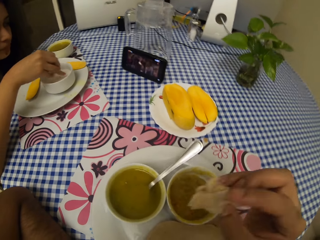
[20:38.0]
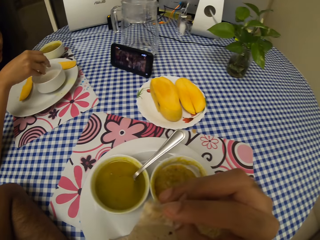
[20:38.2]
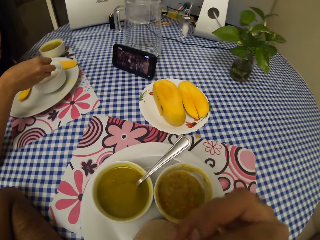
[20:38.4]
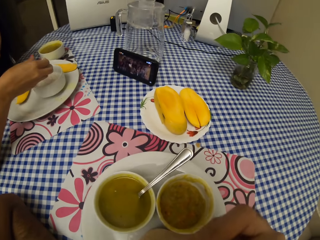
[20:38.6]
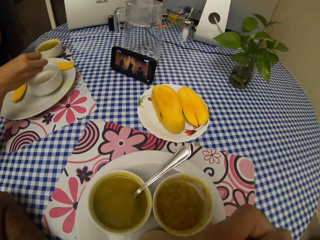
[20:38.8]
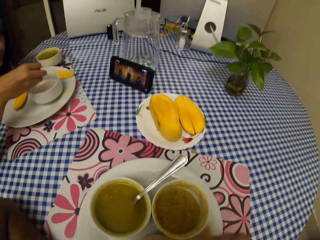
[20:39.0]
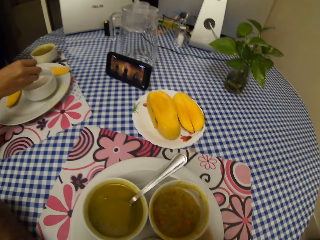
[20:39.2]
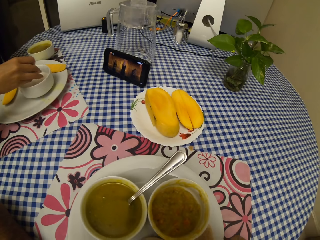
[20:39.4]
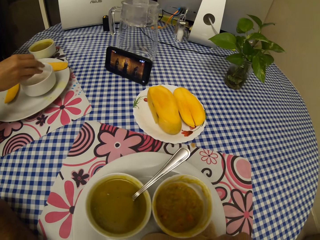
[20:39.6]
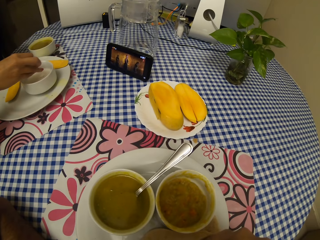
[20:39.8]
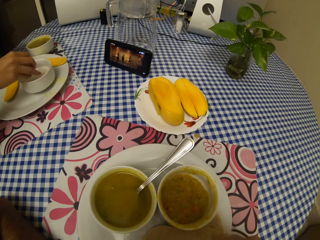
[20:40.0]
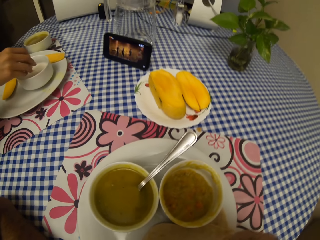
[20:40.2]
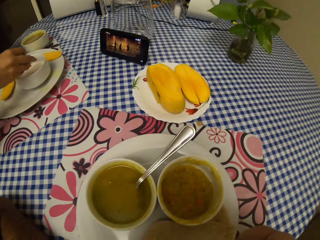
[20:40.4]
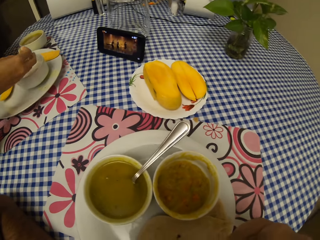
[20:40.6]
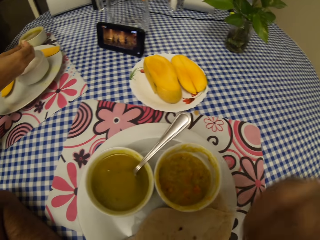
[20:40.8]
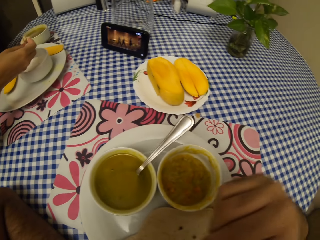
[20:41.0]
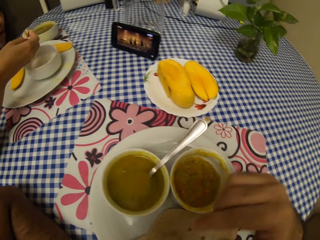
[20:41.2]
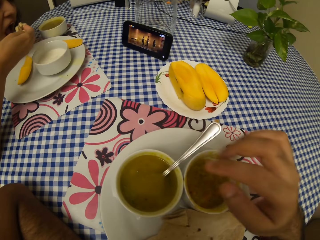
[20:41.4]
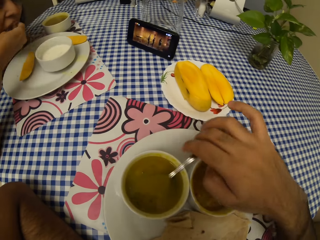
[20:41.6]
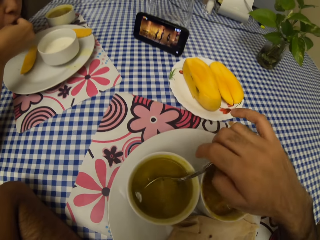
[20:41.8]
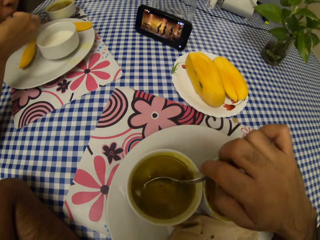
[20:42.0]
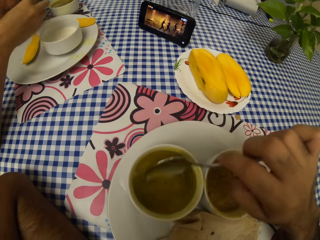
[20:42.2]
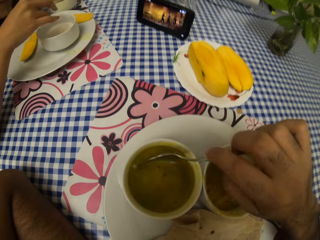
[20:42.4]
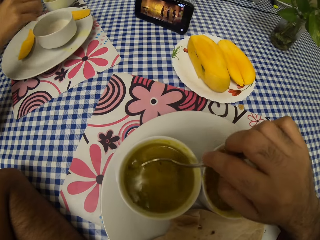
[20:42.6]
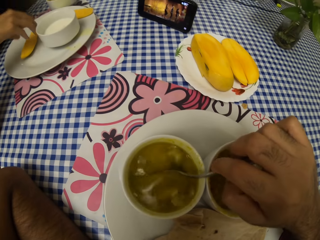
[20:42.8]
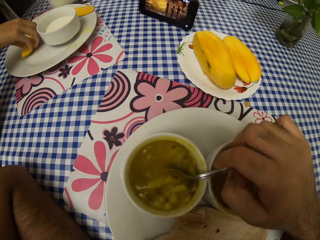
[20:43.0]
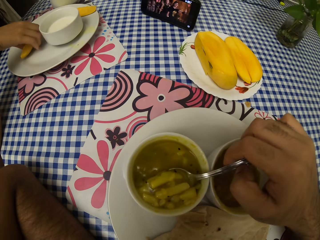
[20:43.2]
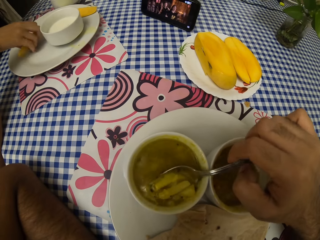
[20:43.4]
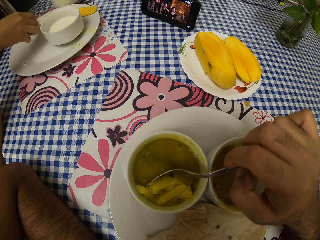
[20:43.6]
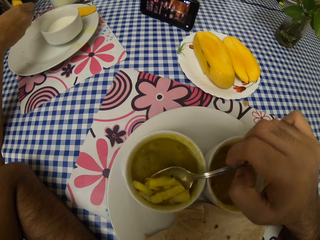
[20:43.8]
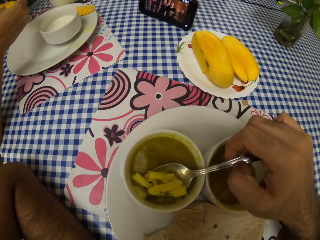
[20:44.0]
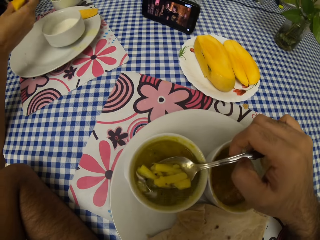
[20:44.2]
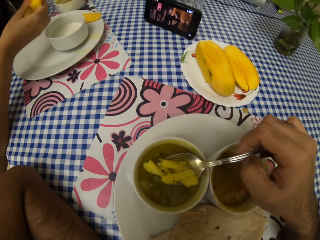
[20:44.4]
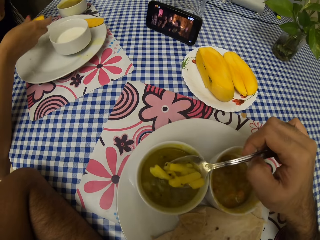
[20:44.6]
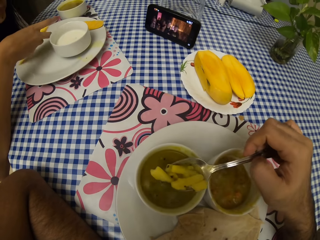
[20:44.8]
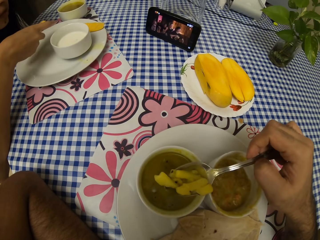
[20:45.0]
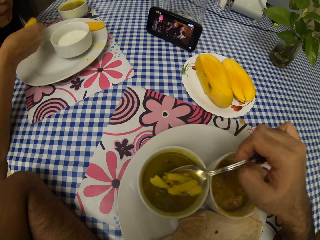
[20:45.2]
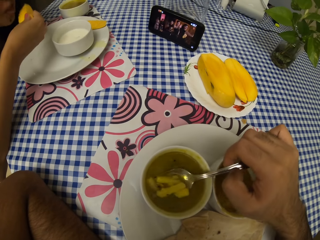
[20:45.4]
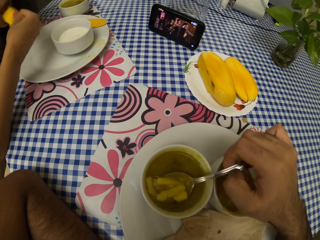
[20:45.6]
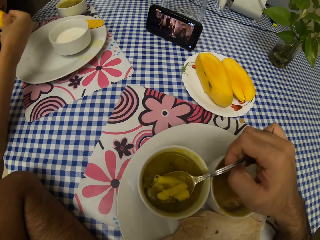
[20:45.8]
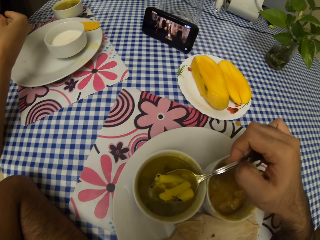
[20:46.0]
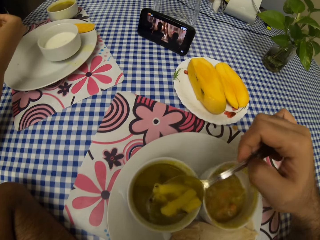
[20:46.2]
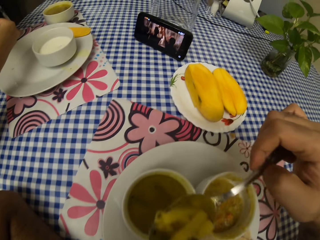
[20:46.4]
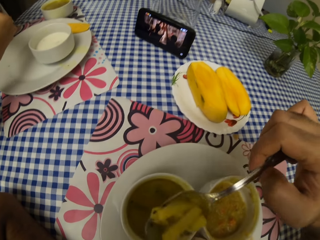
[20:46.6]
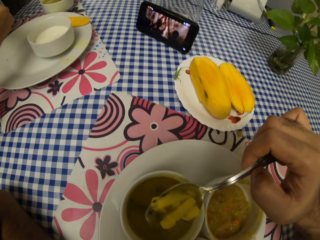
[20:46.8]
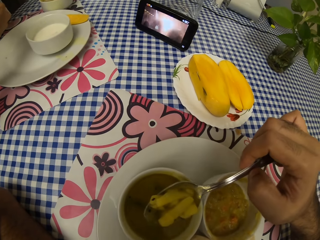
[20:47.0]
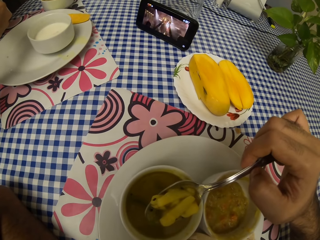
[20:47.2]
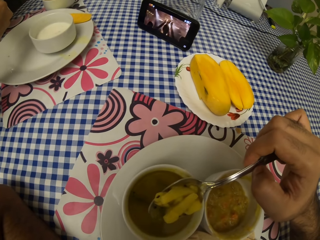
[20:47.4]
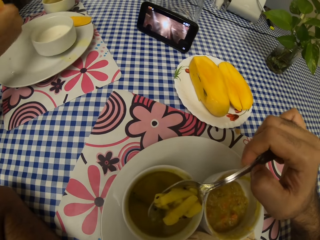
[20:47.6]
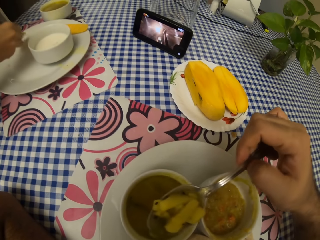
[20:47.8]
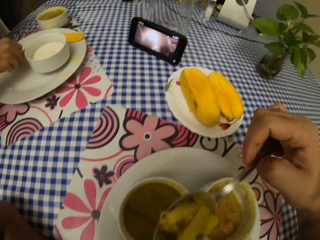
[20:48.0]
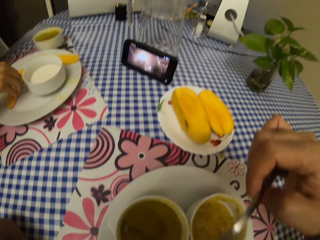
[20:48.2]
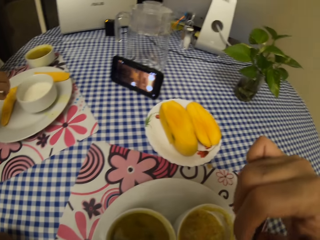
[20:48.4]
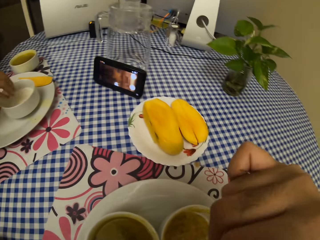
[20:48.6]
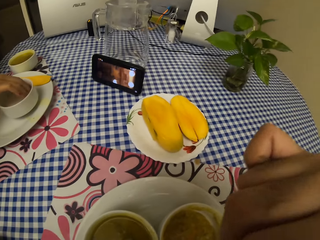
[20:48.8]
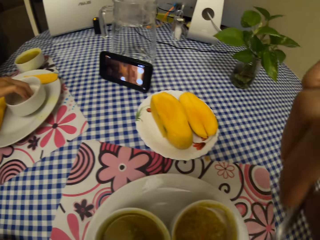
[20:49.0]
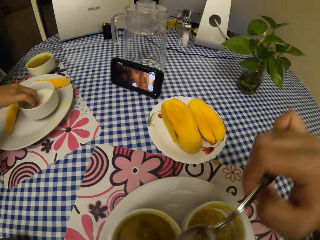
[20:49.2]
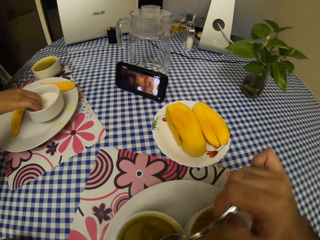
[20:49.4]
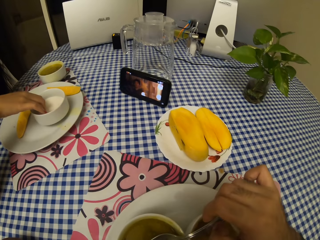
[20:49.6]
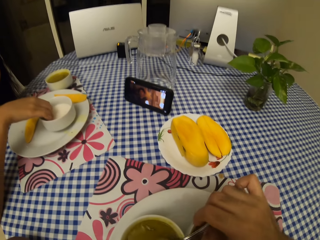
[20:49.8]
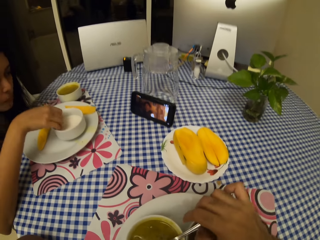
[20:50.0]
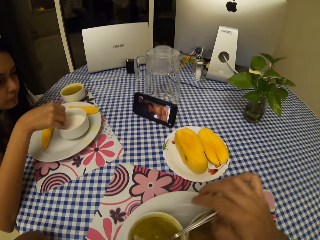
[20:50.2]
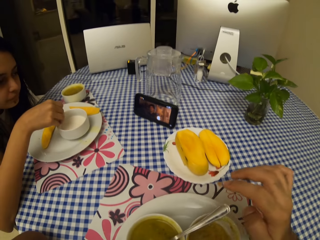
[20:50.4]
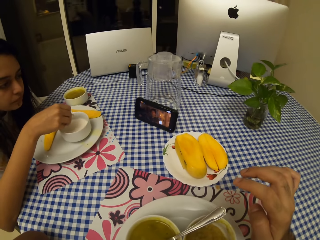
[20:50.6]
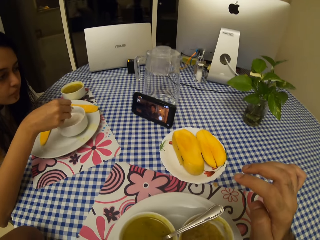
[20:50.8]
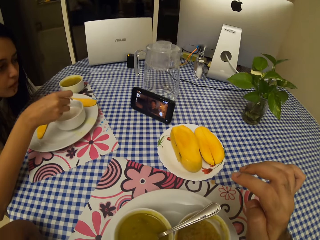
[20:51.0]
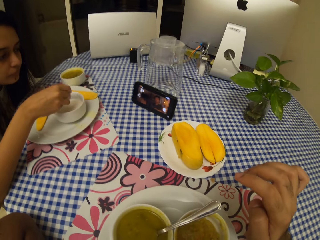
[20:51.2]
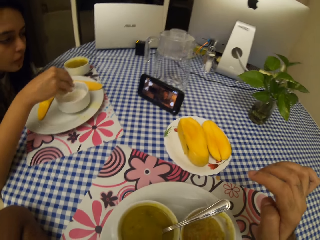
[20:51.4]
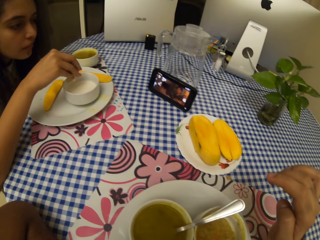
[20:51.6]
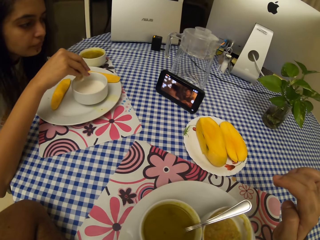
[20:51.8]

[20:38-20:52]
The camera wearer eats chapati. They scoop the food. A lady eats mango. The camera wearer eats the food. The lady puts the mango on the plate and holds the food.

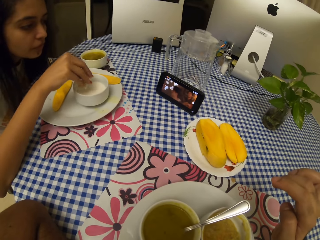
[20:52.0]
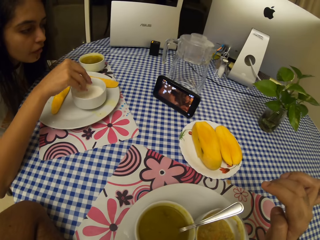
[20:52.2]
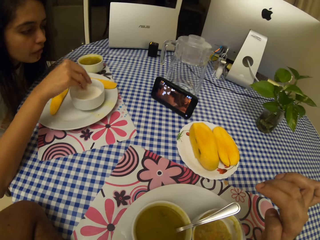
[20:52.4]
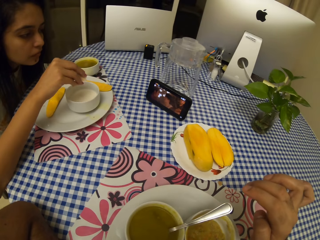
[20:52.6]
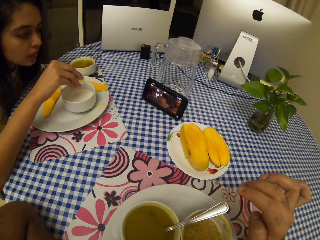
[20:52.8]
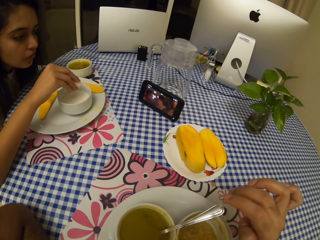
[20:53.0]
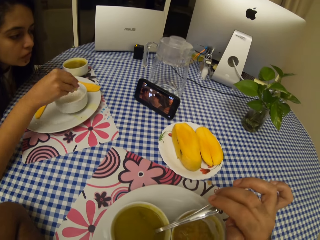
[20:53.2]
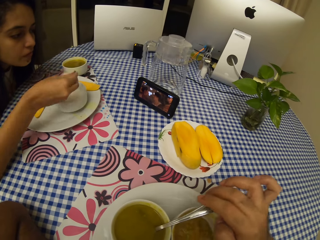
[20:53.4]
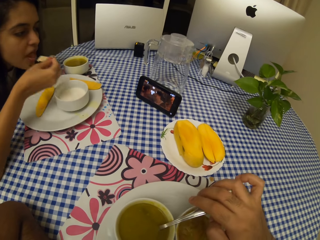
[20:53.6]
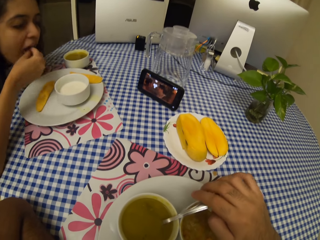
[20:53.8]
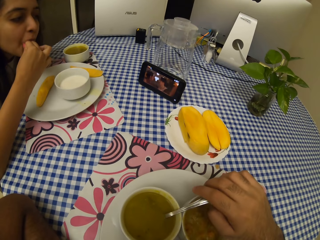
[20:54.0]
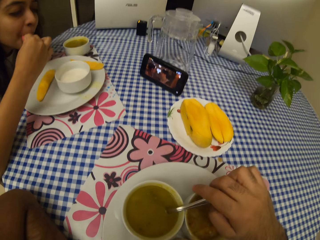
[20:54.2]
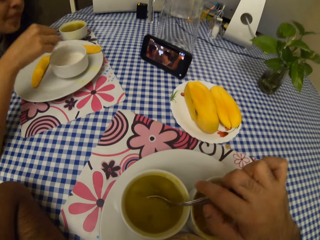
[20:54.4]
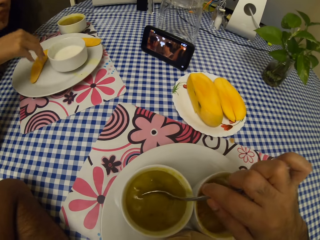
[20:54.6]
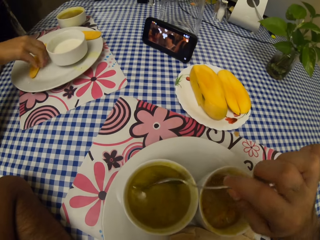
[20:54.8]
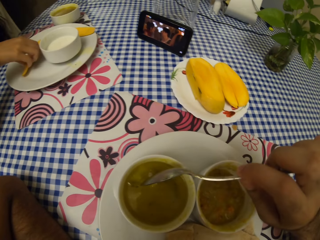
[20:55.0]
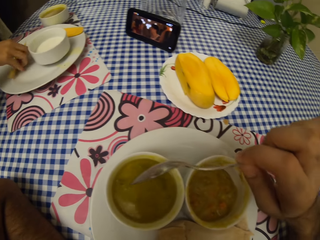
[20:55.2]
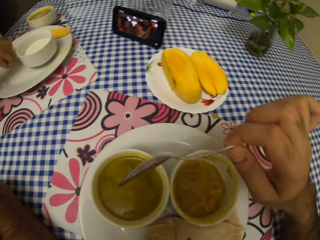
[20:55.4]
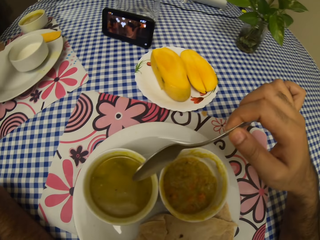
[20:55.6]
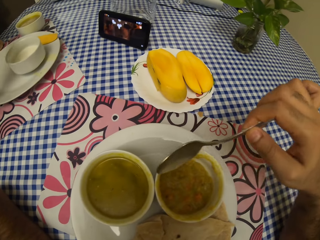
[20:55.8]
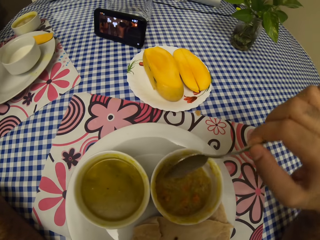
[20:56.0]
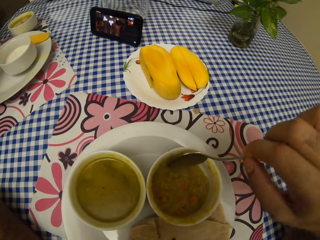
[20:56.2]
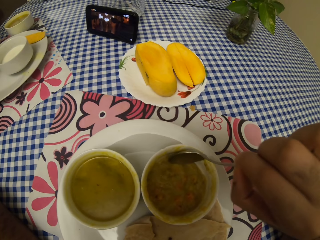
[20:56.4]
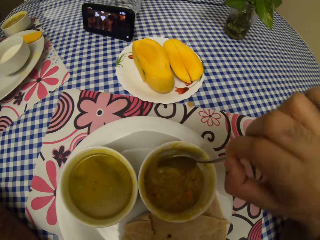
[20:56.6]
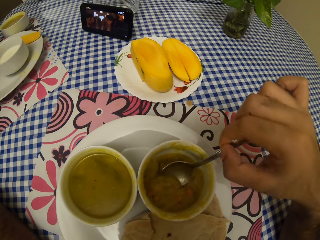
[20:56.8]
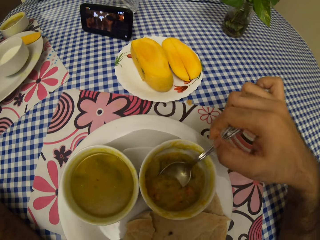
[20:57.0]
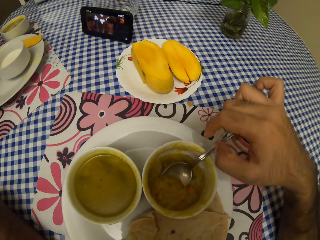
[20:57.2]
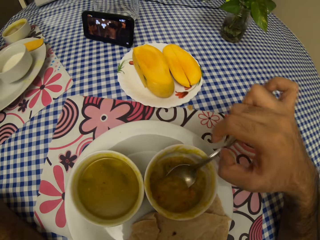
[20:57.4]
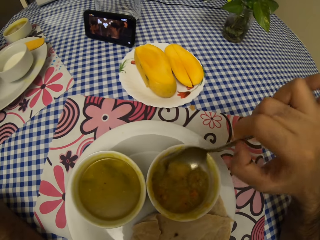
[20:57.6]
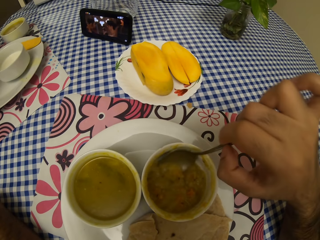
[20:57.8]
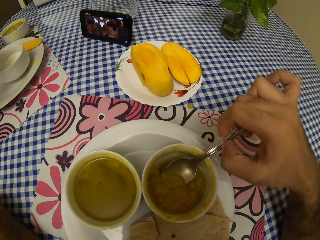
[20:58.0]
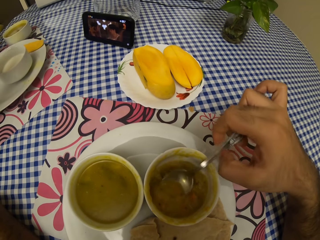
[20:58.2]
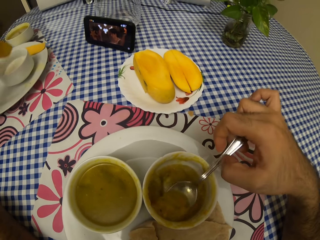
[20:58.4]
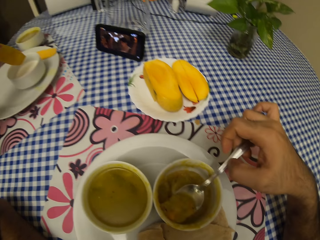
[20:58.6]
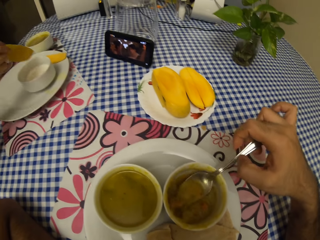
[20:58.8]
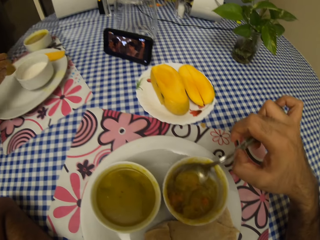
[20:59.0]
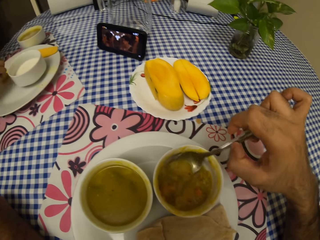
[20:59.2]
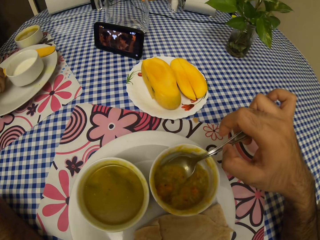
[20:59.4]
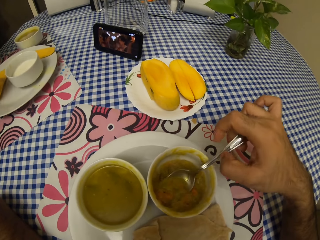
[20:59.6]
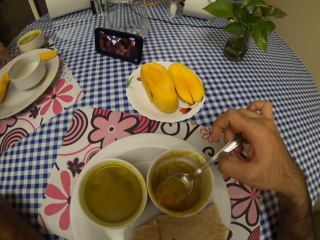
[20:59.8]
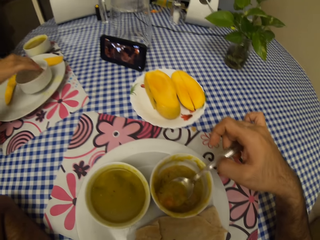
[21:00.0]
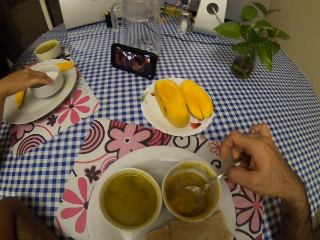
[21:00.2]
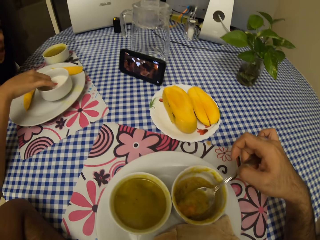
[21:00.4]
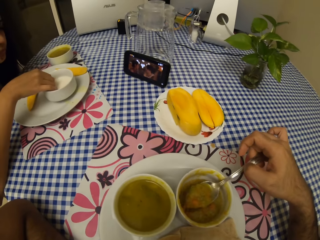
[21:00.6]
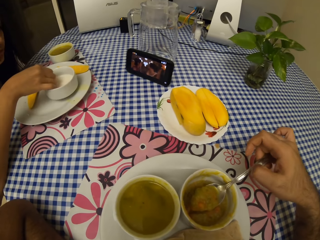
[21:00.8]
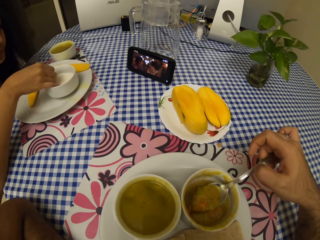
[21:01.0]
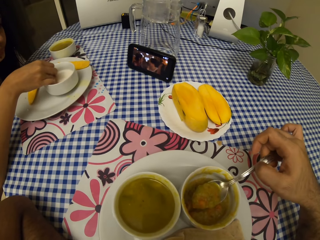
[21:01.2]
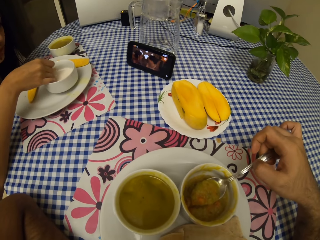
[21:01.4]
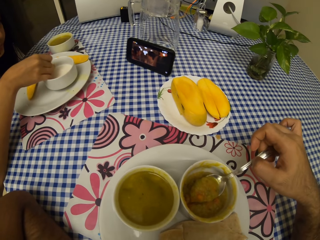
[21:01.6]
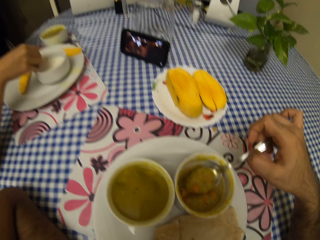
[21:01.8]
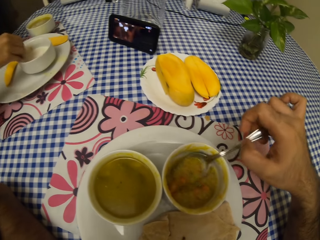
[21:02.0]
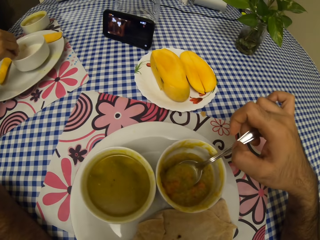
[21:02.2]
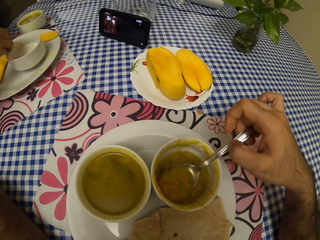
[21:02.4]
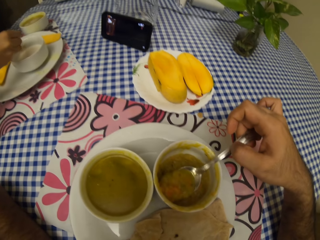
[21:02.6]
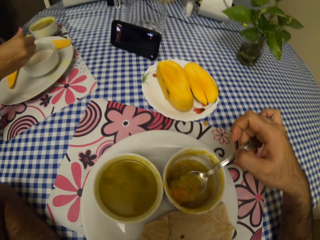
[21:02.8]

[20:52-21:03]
A woman eats food. The camera wearer picks up the spoon. They scoop the food. The woman holds the food.
